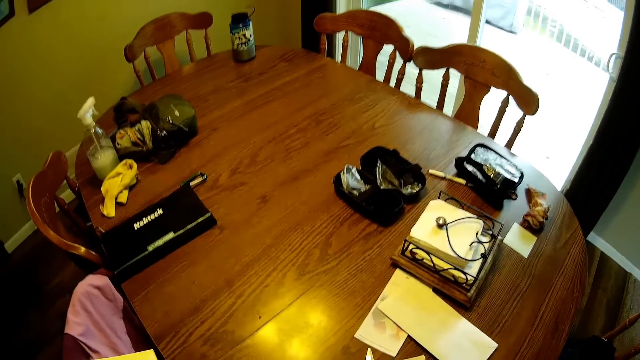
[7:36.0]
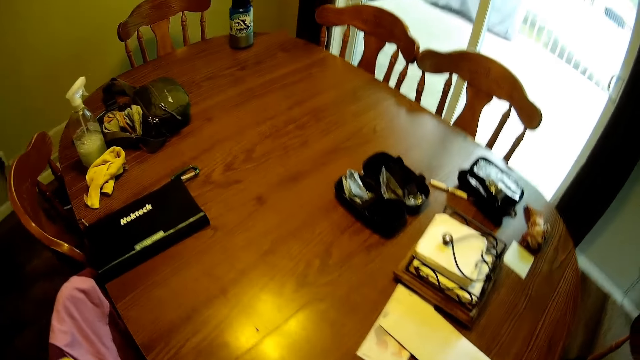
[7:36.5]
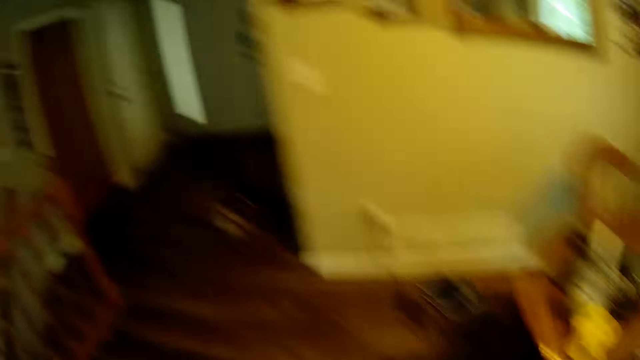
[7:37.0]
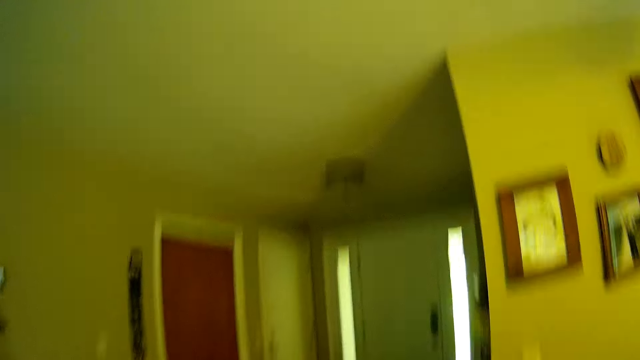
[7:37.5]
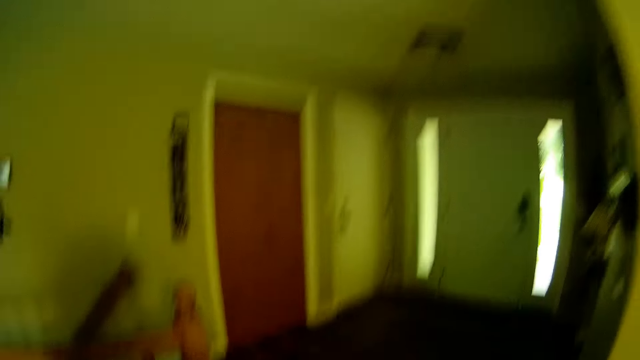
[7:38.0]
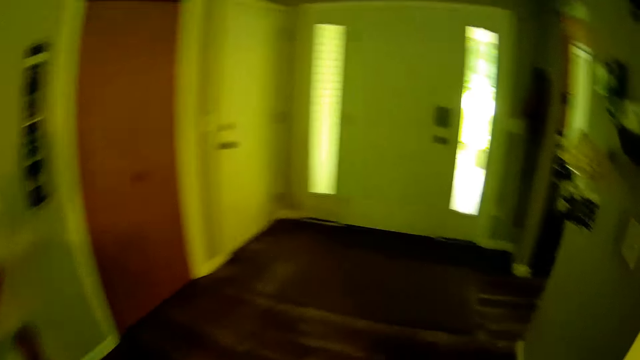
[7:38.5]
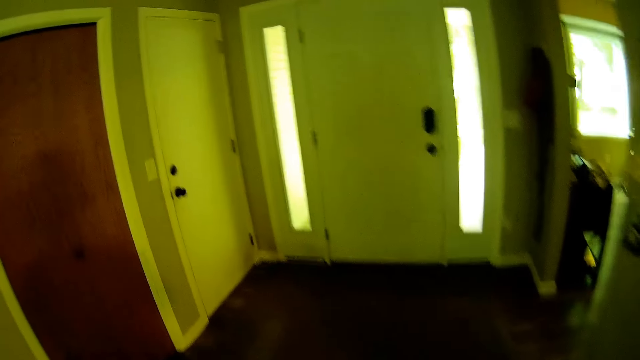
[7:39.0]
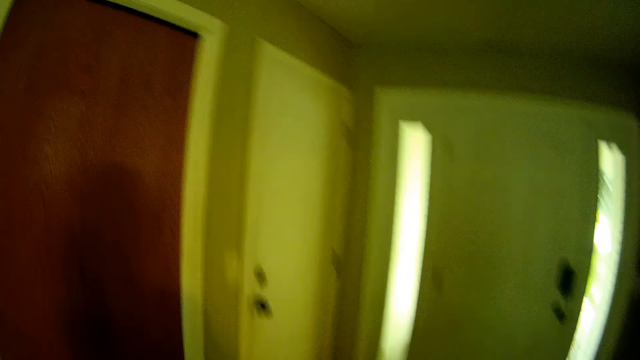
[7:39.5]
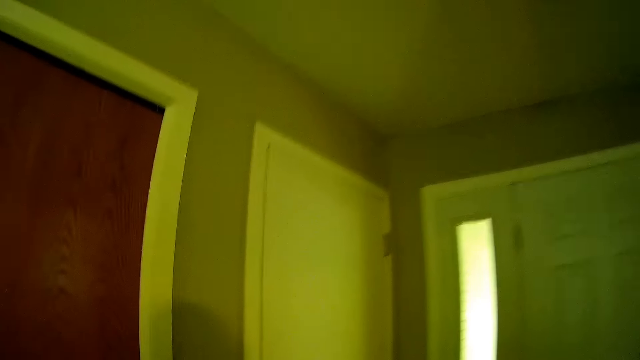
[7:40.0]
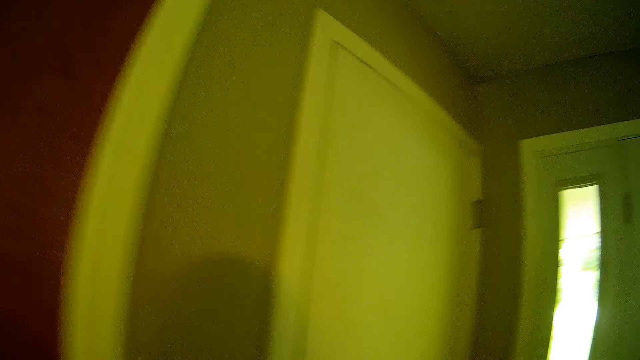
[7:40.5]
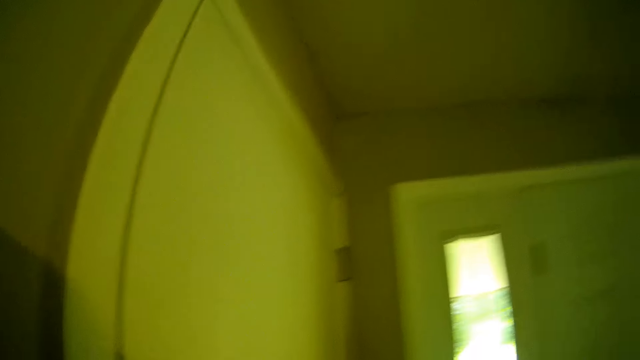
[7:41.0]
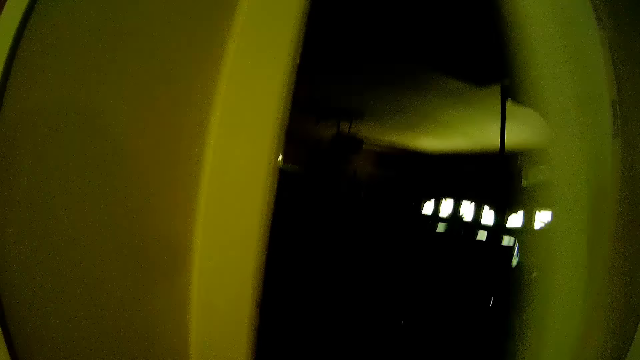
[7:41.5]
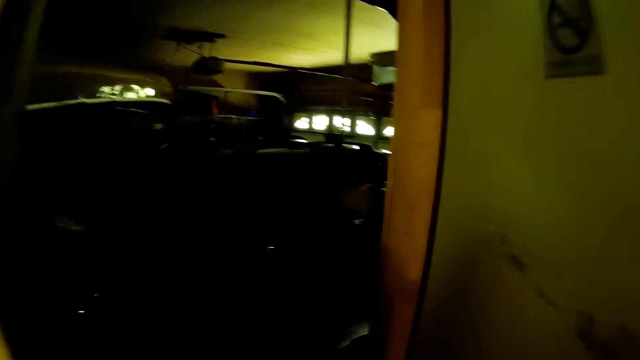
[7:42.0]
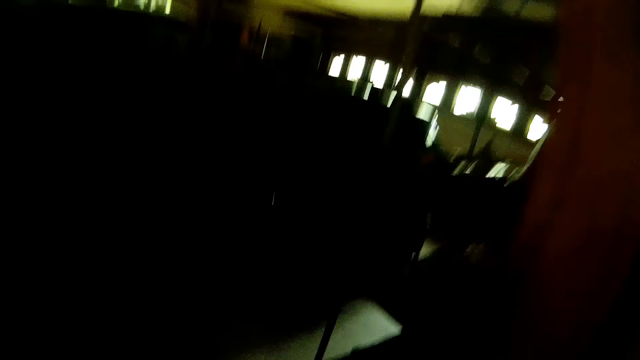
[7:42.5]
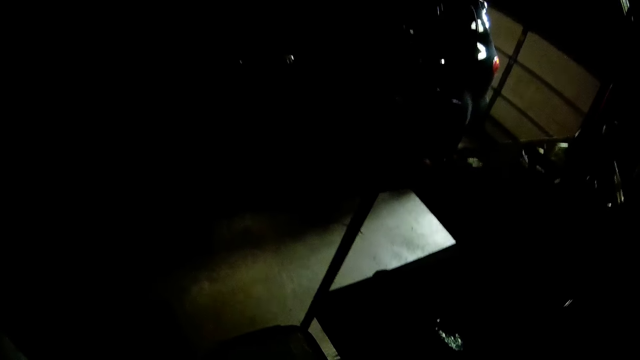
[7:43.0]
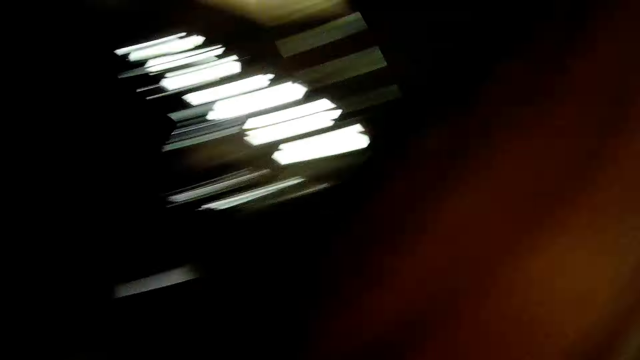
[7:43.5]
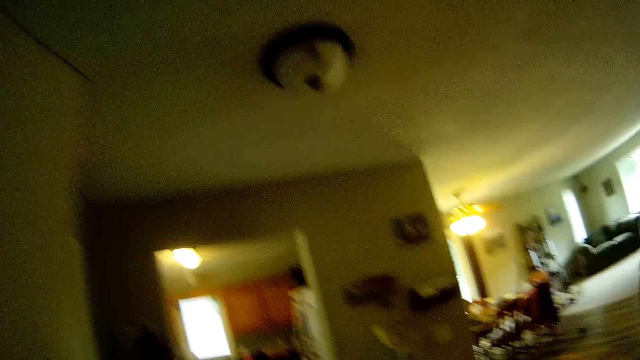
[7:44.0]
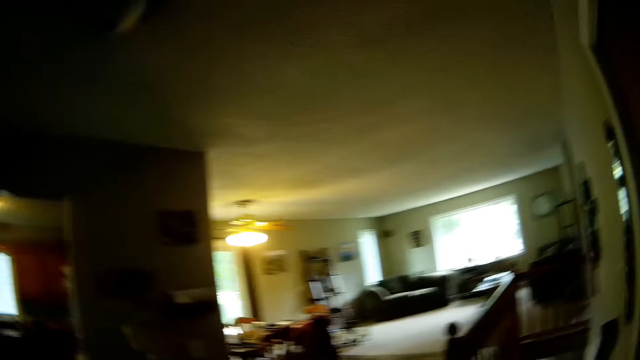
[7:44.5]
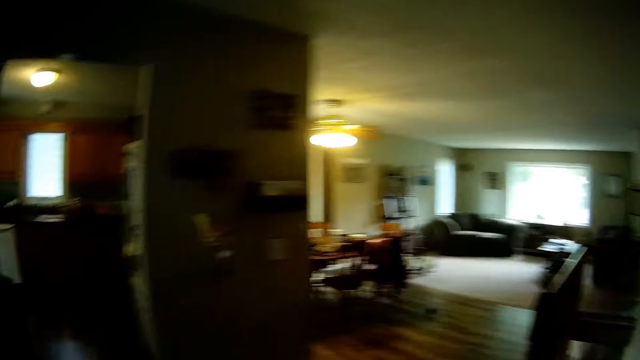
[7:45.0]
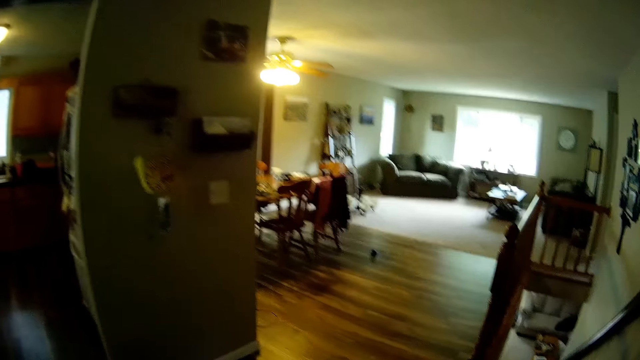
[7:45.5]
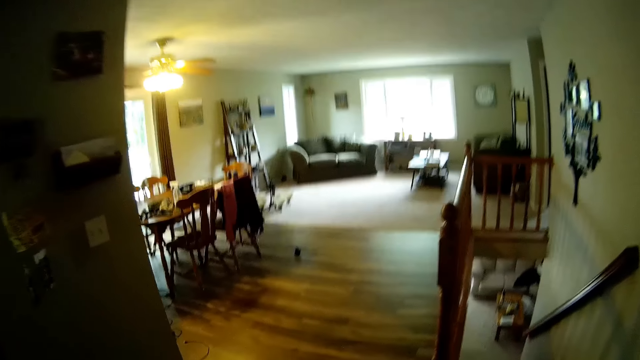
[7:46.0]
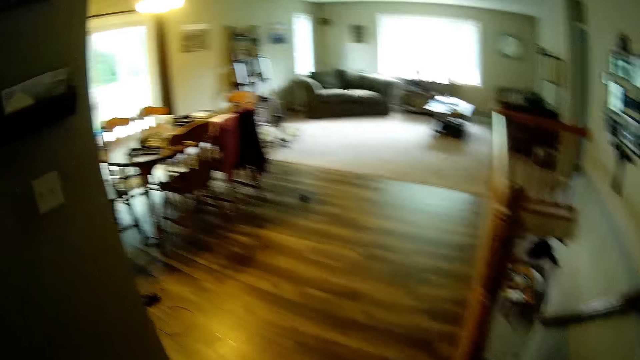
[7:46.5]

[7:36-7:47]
The camera wearer walks towards a door. They open the door with a hand. They walk back to the table.

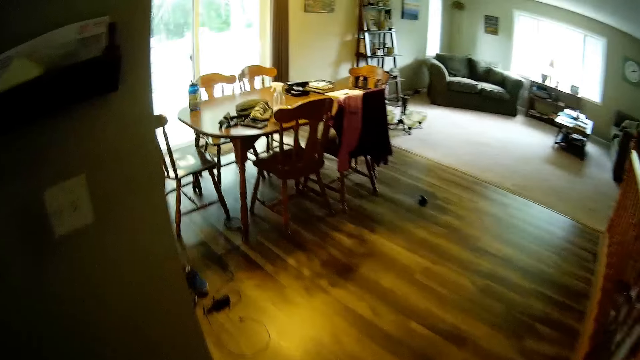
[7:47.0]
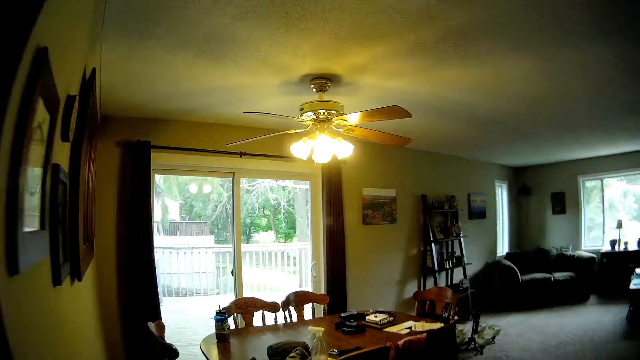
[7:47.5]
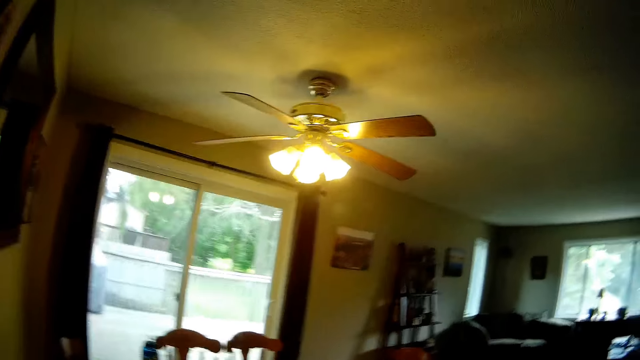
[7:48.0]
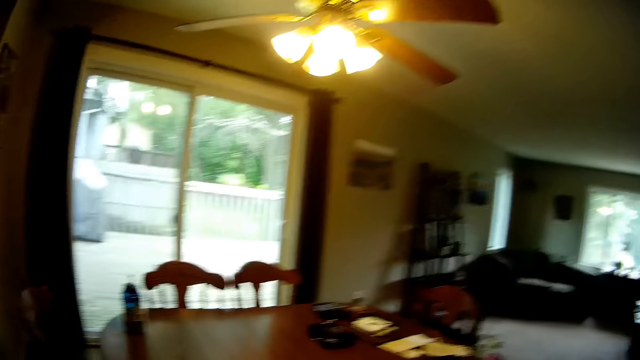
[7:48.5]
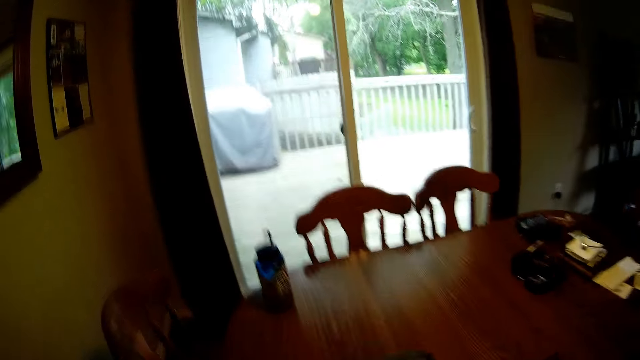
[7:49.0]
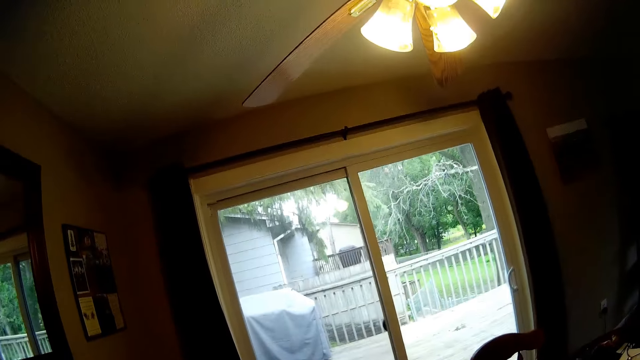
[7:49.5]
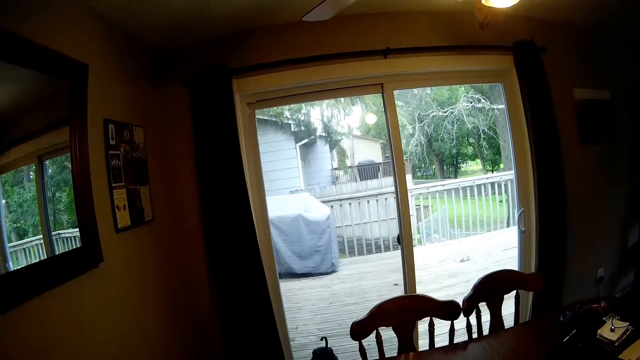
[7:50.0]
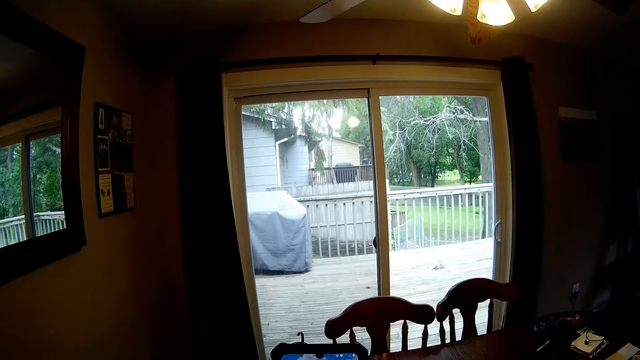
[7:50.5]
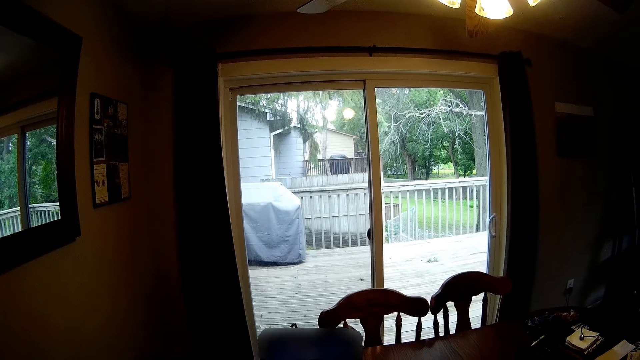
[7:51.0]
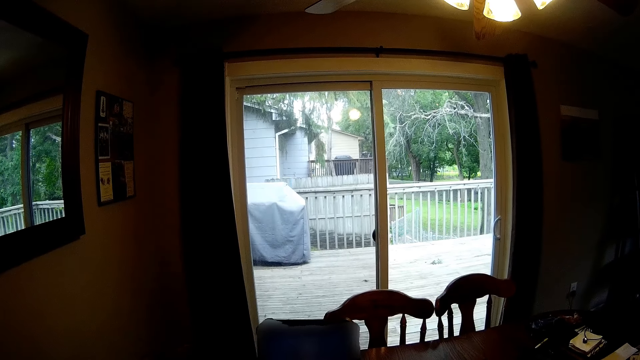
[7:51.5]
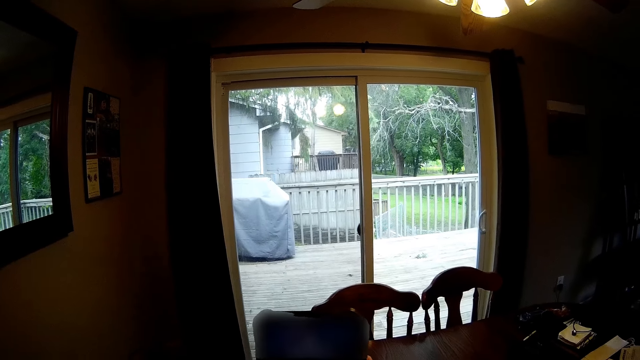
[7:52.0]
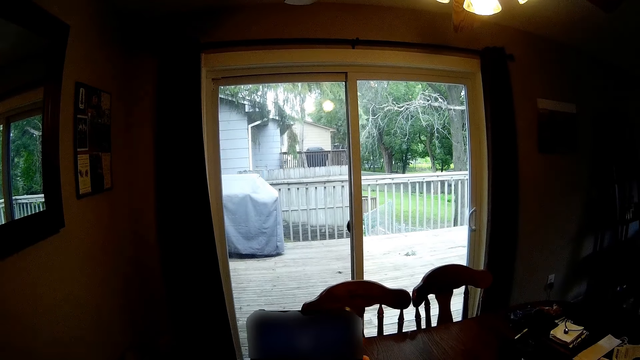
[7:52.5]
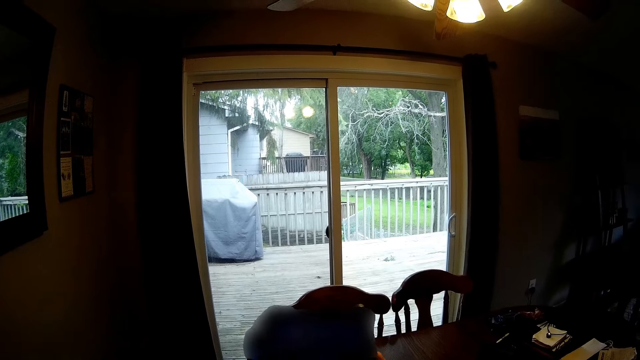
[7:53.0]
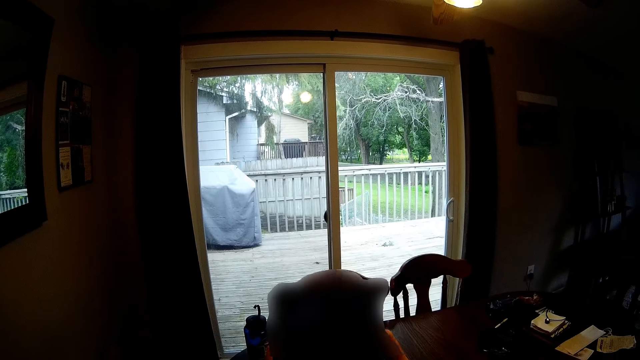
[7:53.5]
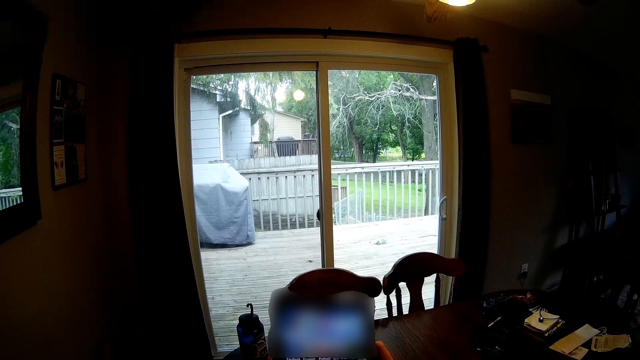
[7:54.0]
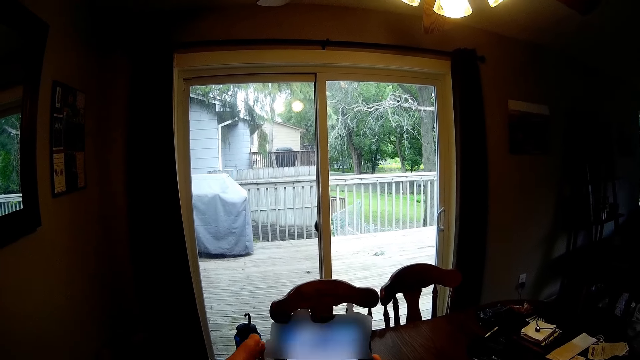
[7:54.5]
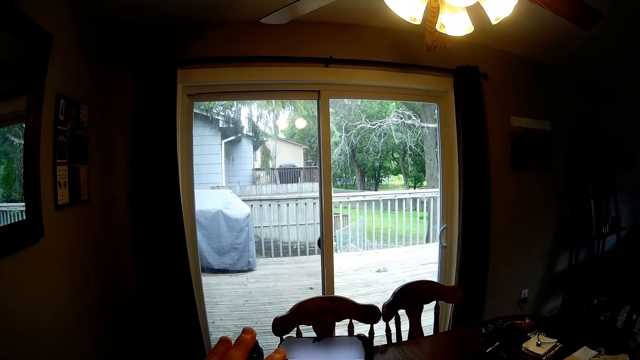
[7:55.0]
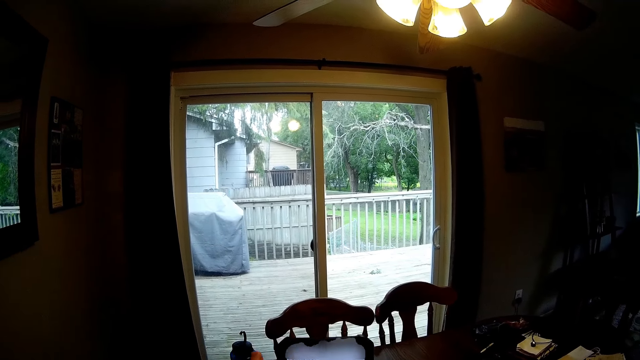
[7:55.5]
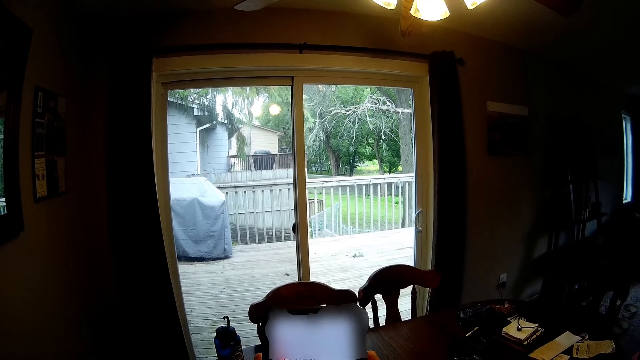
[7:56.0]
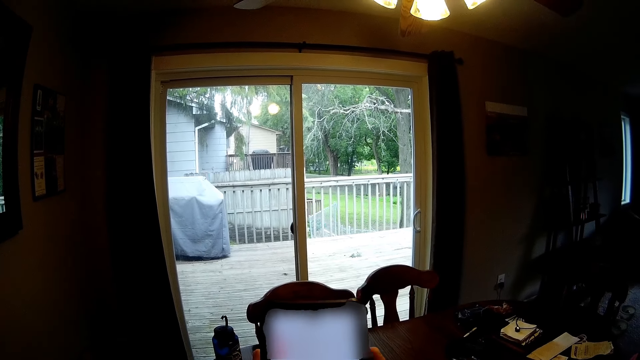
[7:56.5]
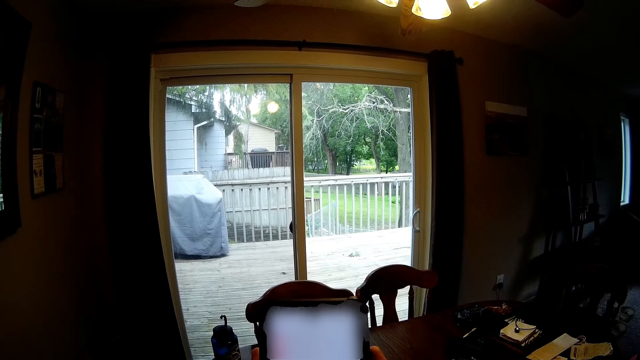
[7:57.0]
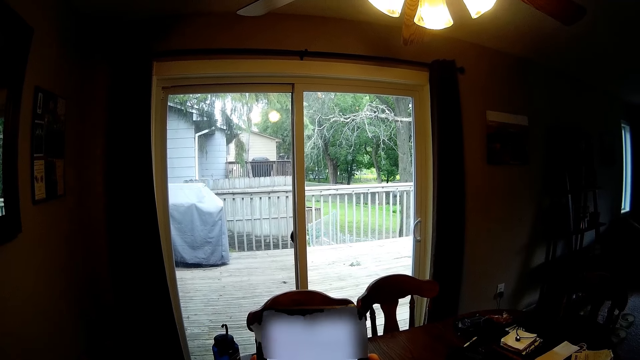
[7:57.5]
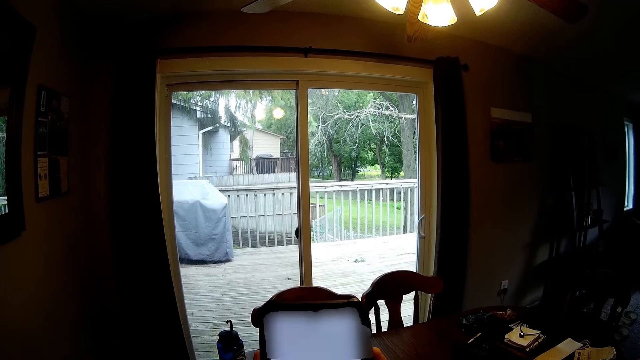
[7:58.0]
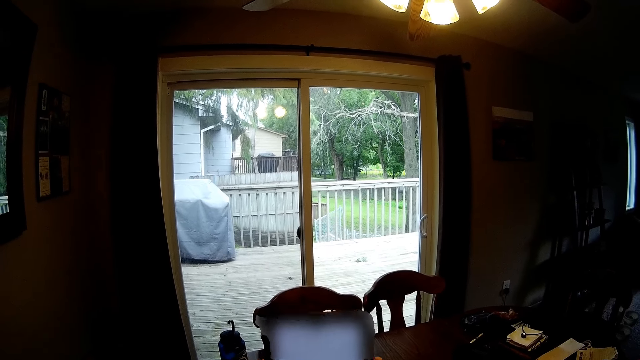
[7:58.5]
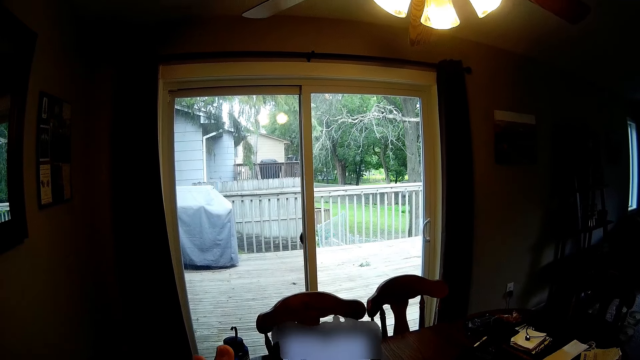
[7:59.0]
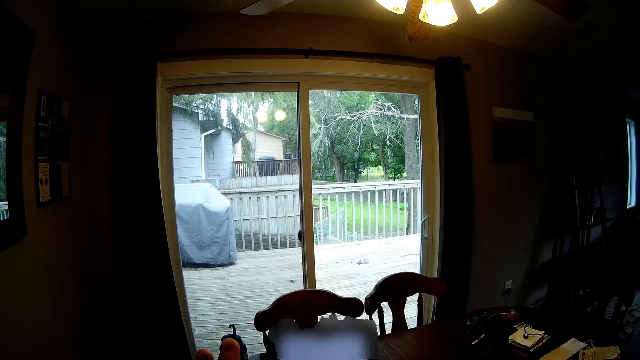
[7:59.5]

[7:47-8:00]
The camera wearer operates a phone with both hands. They hold the phone with a hand. They operate the phone with a hand. They hold the phone with hands.
